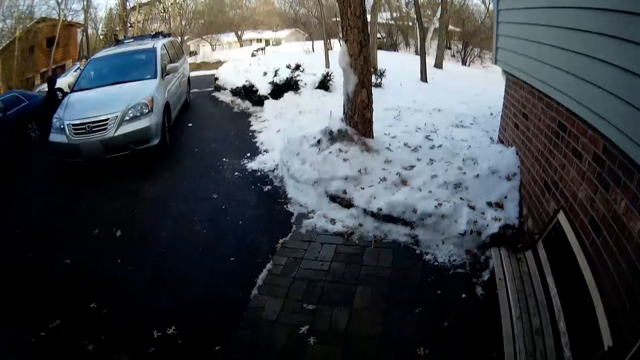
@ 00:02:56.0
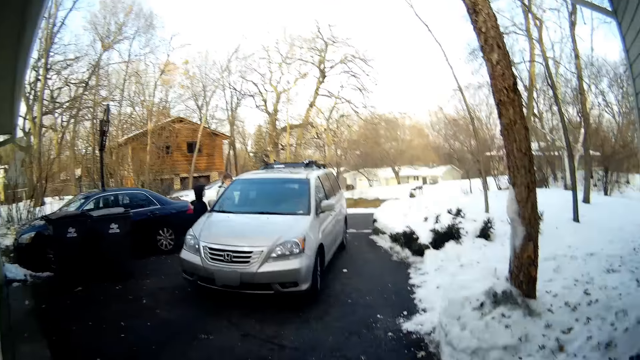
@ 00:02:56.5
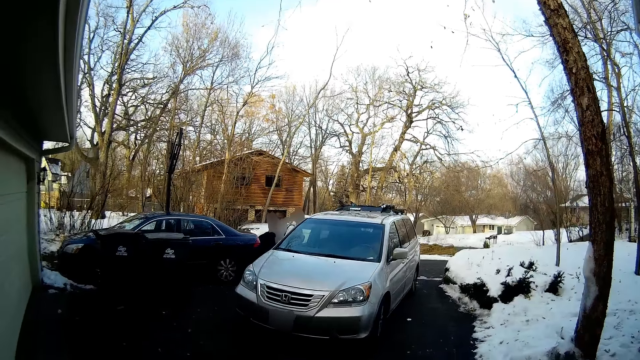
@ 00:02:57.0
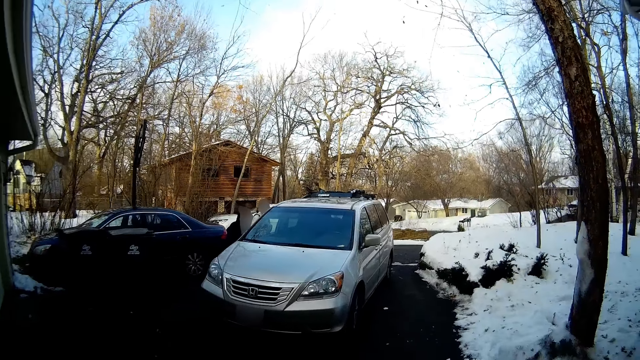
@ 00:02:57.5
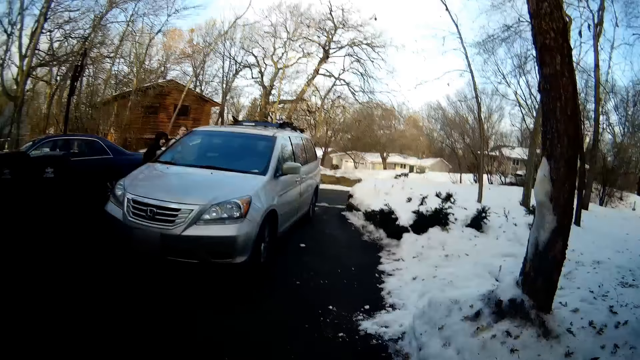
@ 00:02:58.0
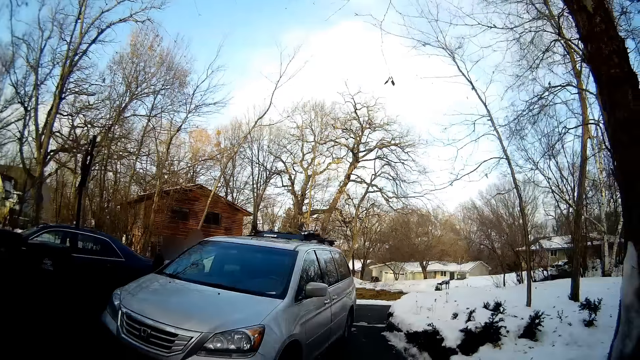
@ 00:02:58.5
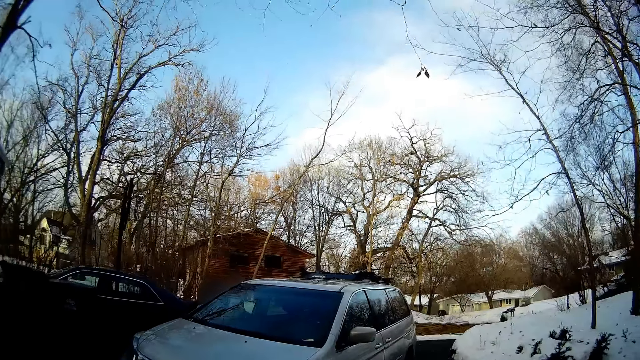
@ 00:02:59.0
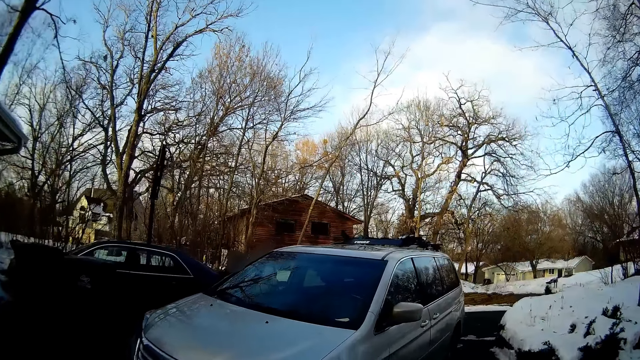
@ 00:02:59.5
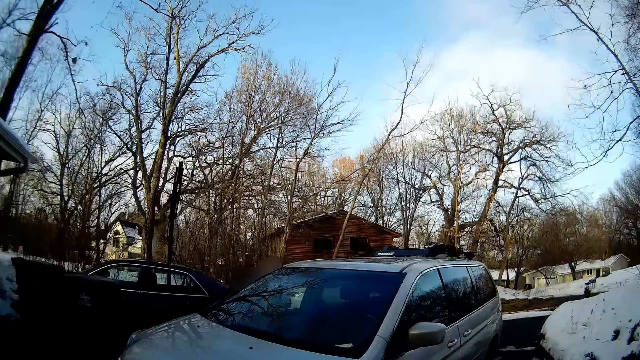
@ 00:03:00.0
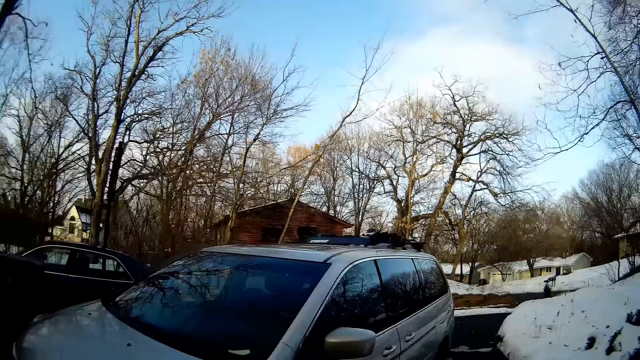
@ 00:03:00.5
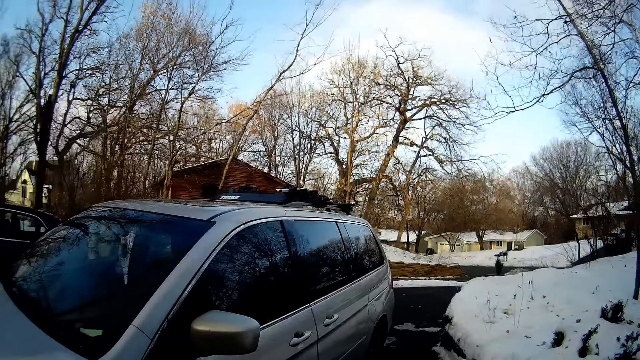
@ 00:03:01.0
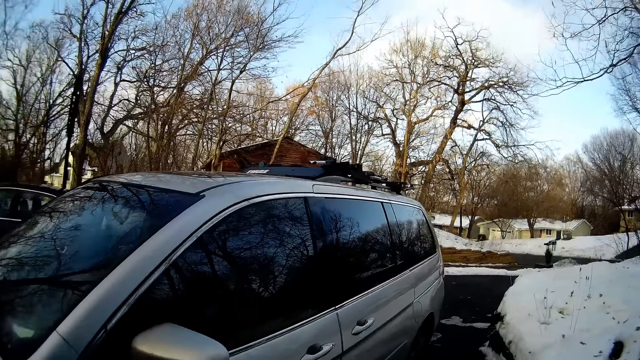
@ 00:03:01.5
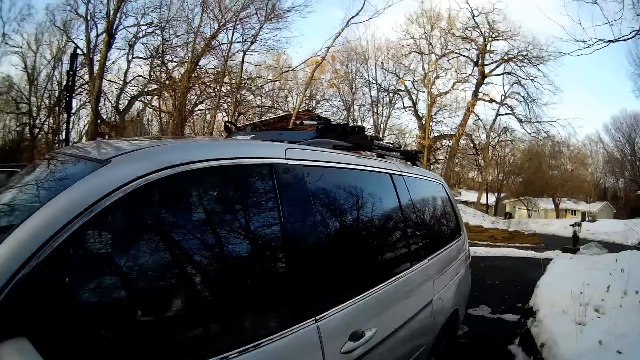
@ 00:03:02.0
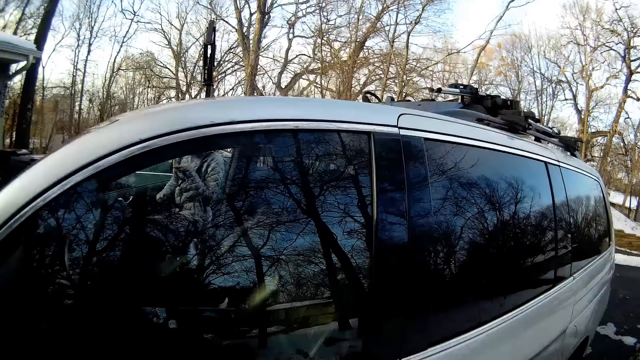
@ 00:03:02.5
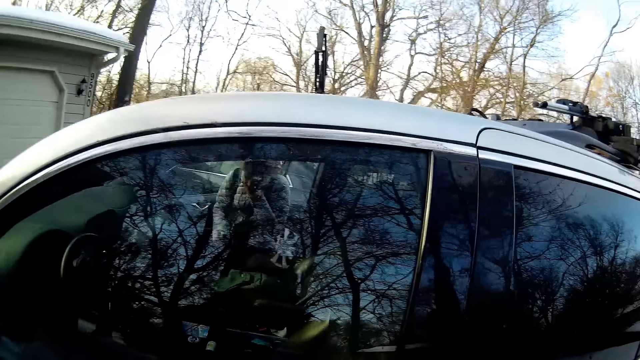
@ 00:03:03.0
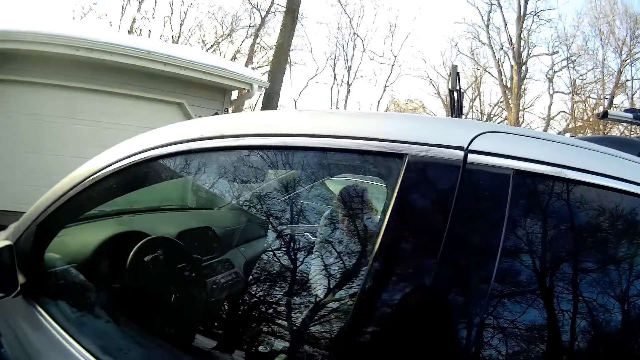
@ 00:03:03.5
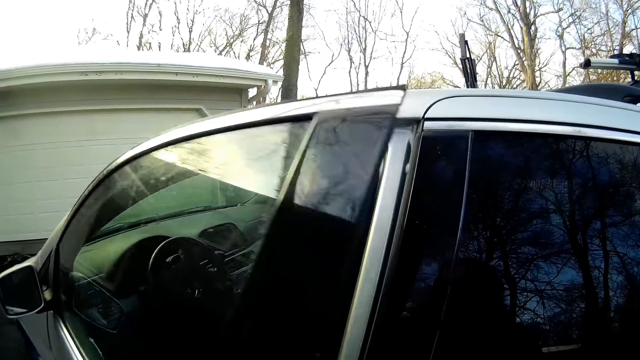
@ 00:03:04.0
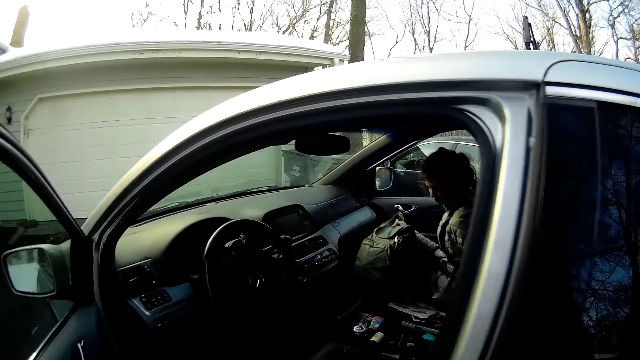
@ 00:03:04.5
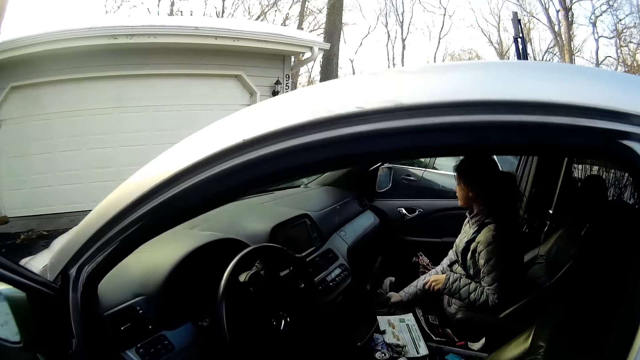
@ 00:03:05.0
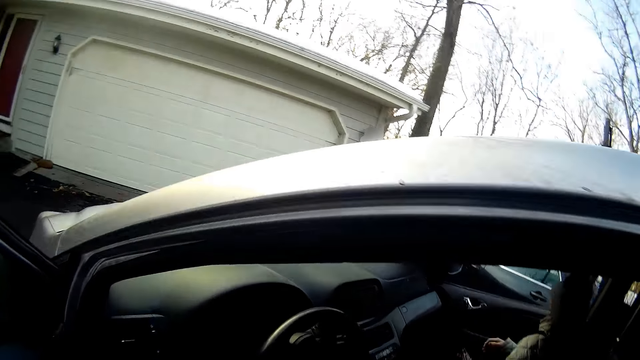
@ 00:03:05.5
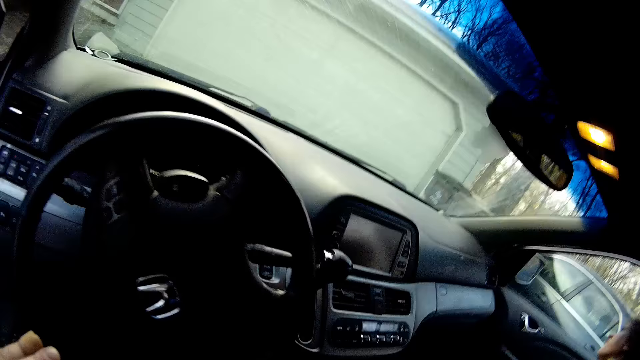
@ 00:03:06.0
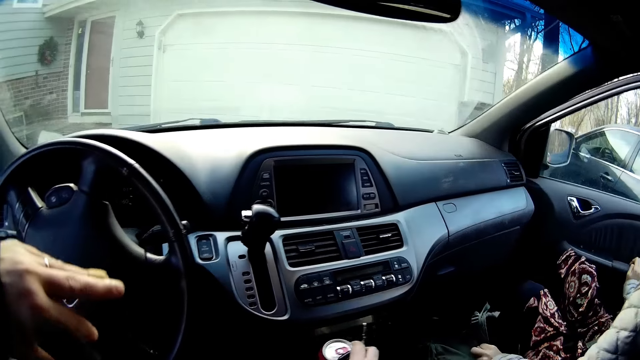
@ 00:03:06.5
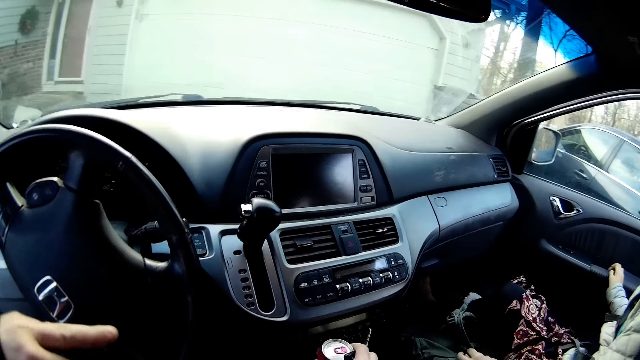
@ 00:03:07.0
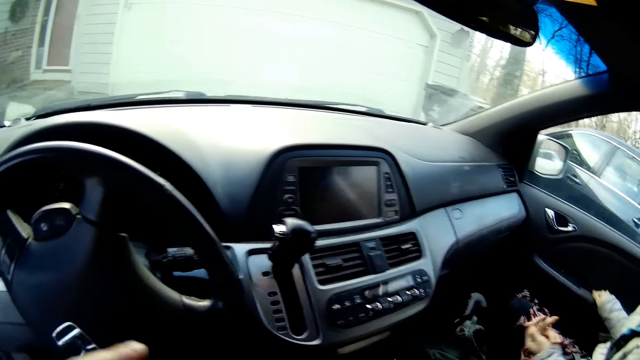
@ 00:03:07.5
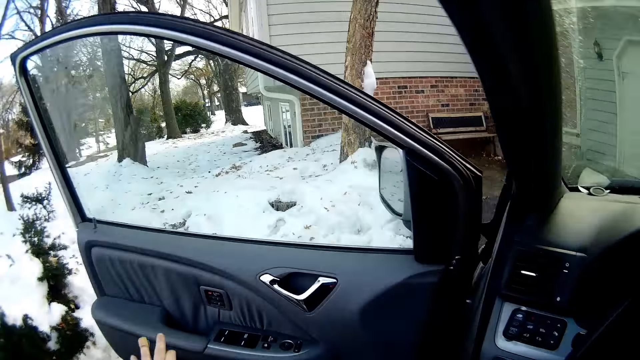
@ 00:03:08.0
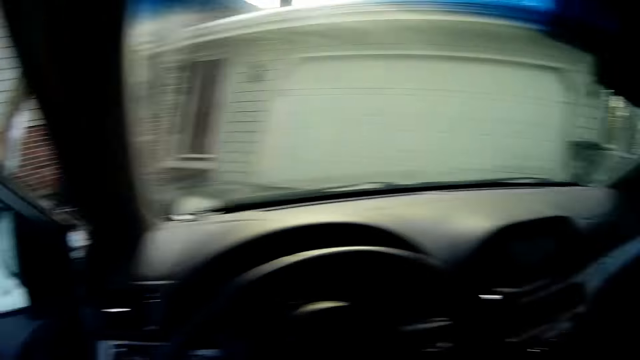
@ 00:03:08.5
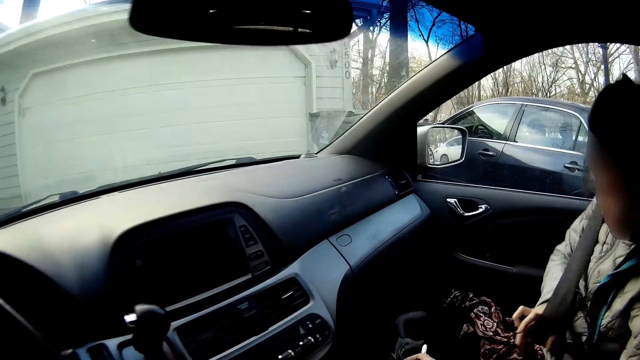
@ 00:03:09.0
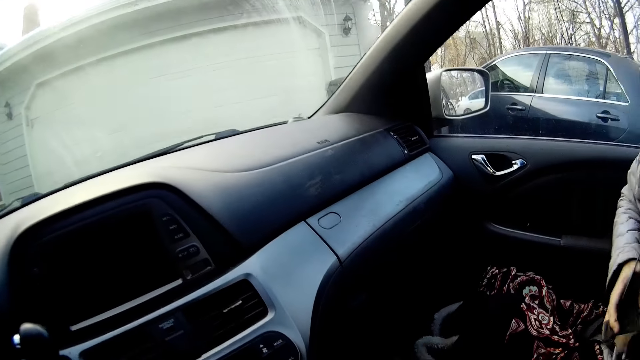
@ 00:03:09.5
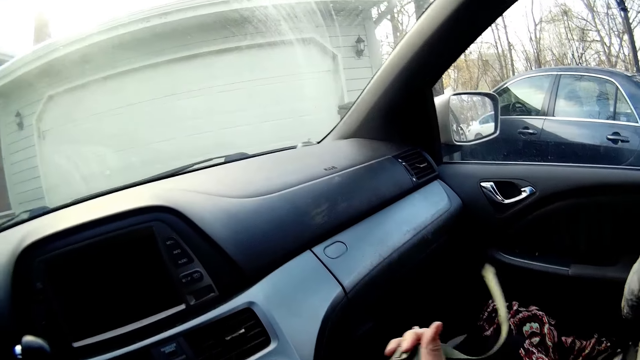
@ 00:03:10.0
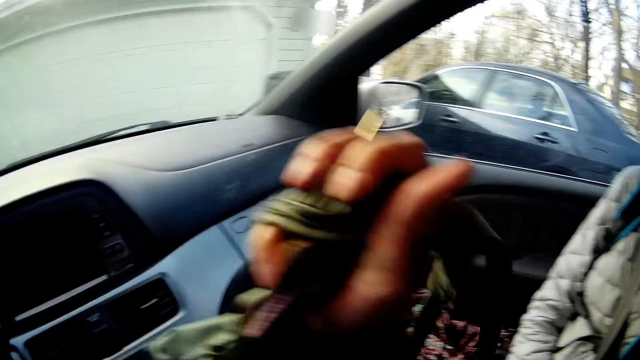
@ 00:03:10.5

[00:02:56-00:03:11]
The camera wearer gets out of the house. They walk outside. They open the car door. A woman sits in the car. The camera wearer puts the bottle in the car and closes the car door.

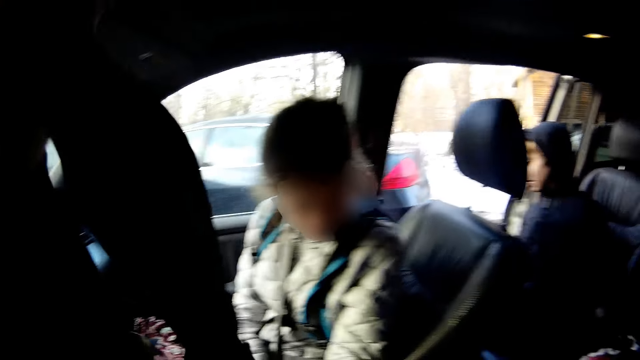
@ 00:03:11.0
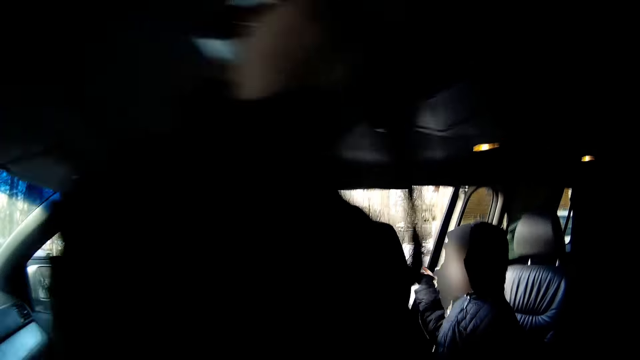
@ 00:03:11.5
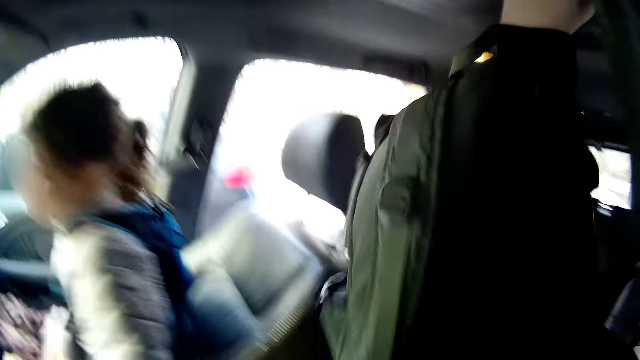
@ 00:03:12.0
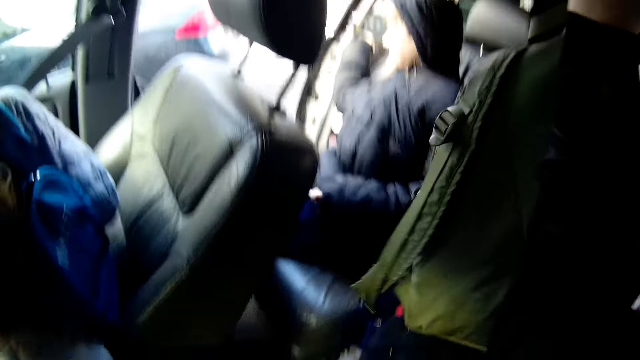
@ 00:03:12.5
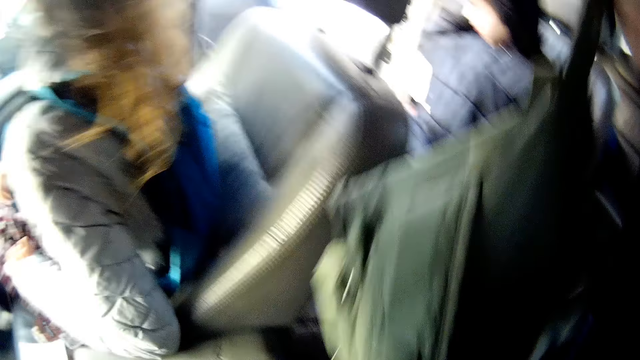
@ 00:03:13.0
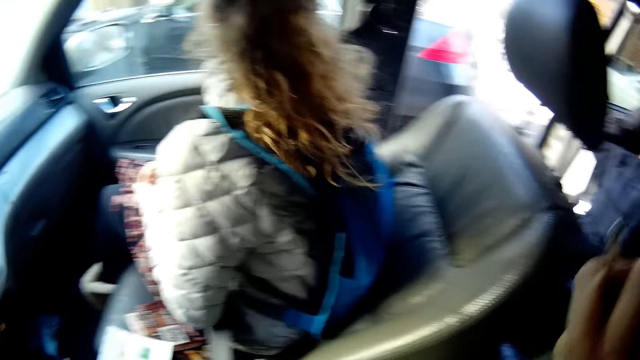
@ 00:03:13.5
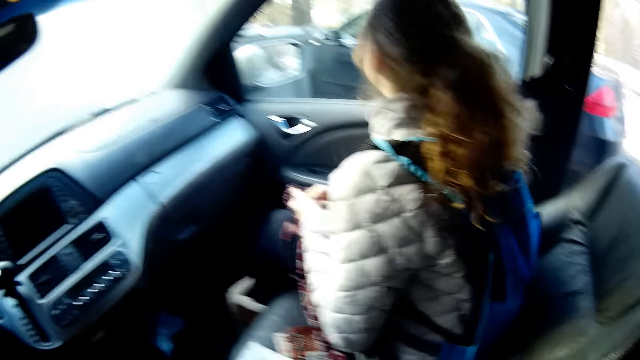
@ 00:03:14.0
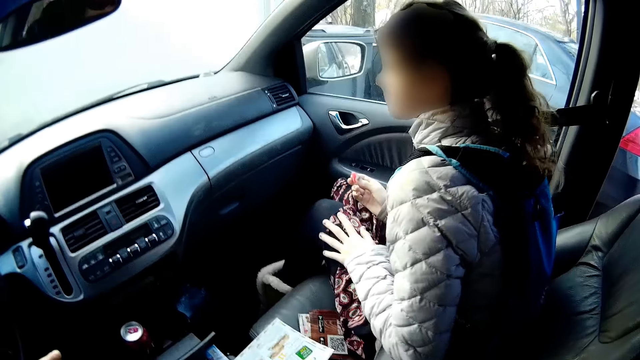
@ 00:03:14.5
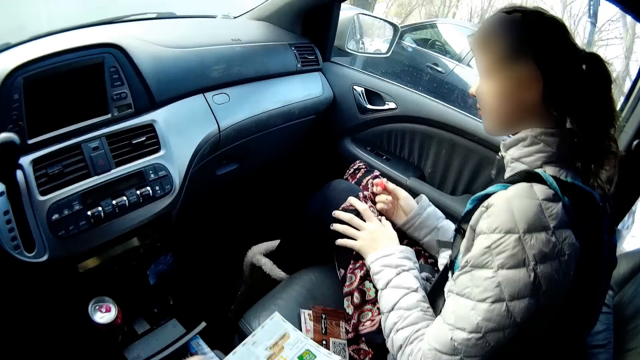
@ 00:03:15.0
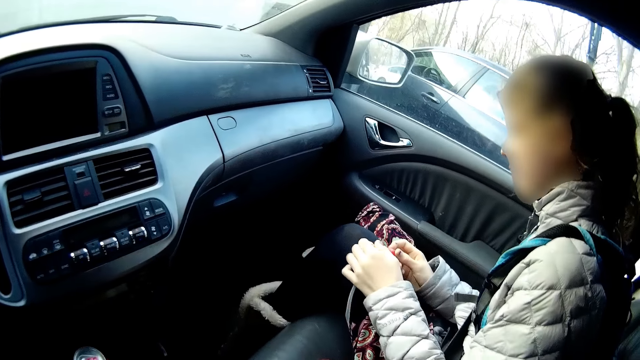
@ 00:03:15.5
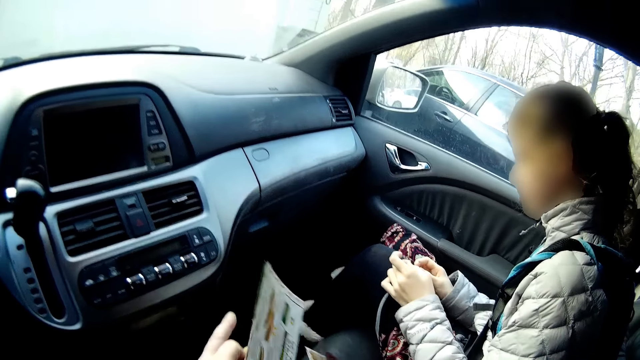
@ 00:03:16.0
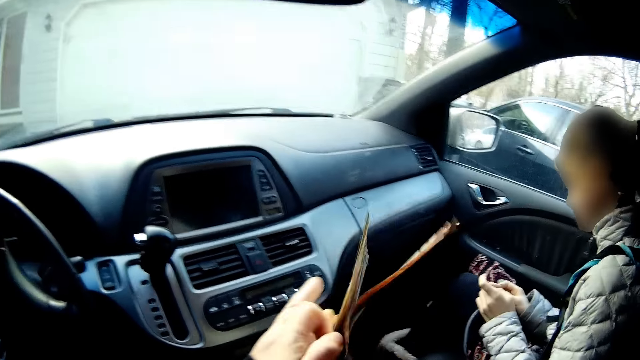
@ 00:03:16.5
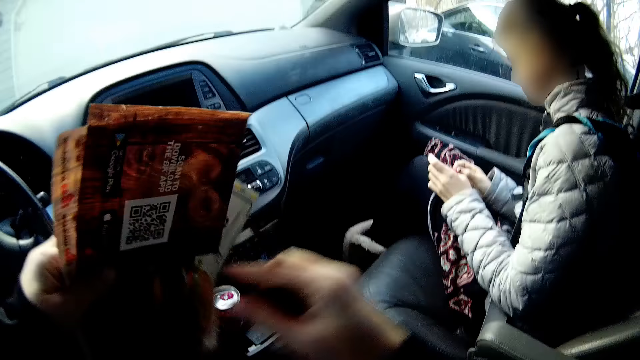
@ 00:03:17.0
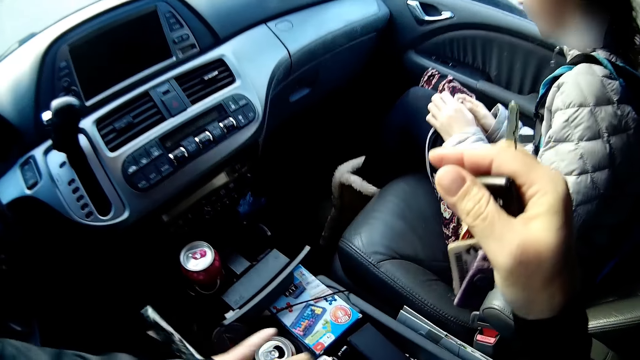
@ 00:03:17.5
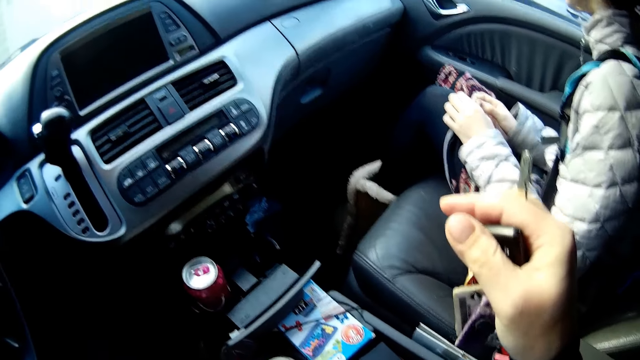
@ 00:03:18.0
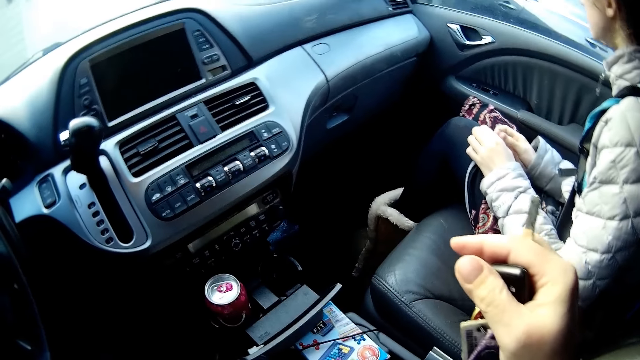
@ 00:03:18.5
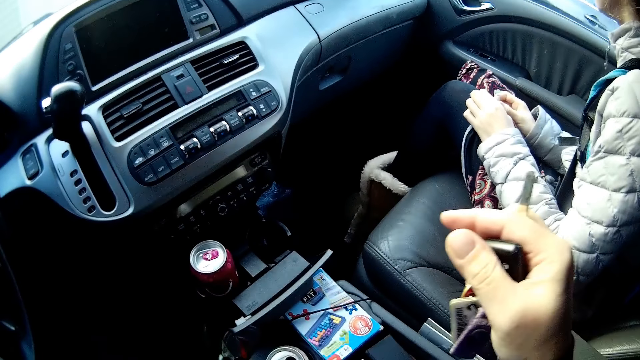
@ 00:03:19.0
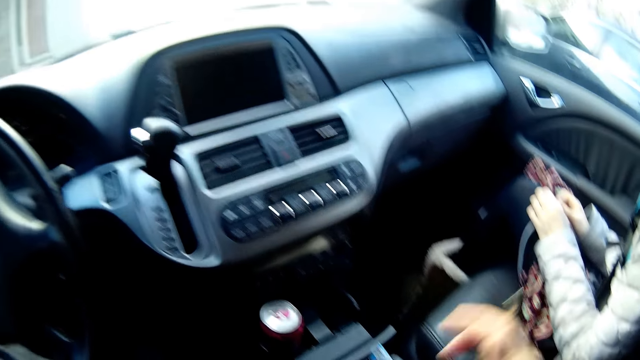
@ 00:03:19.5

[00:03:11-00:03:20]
The camera wearer picks up a bag. They put the bag on the seat. They put some papers in the bag. They hold the sheet of papers.
